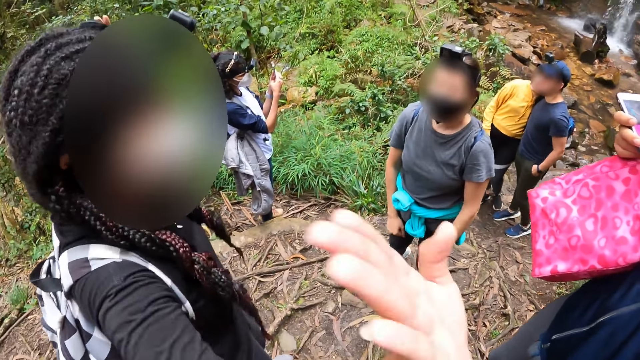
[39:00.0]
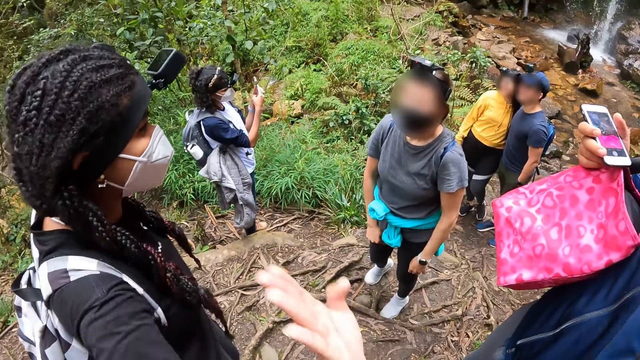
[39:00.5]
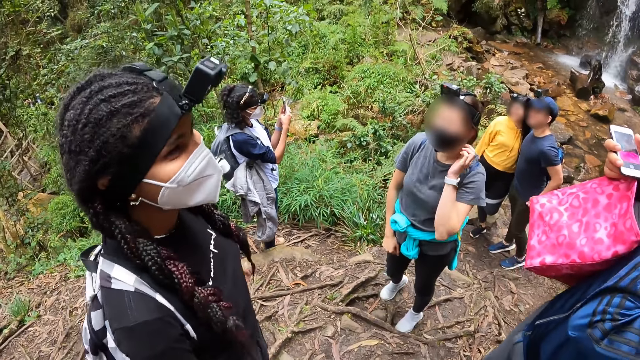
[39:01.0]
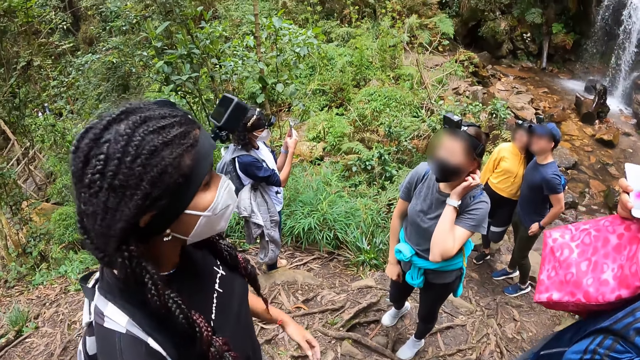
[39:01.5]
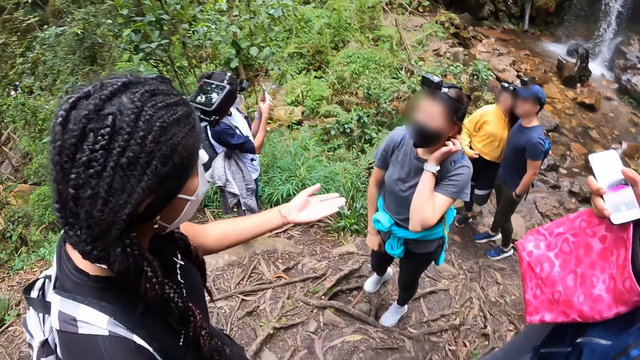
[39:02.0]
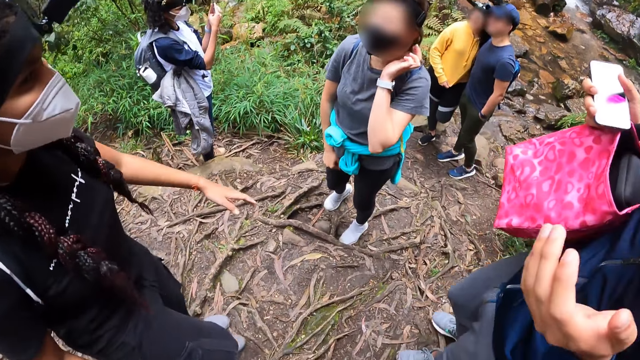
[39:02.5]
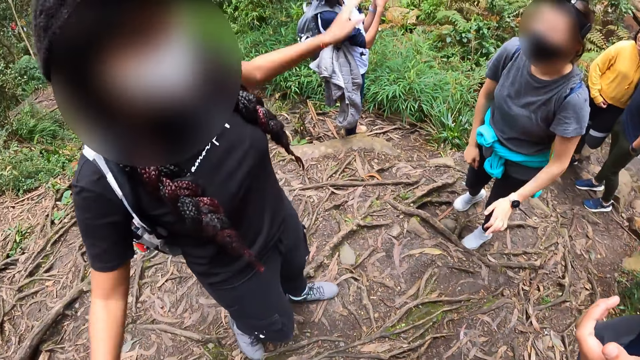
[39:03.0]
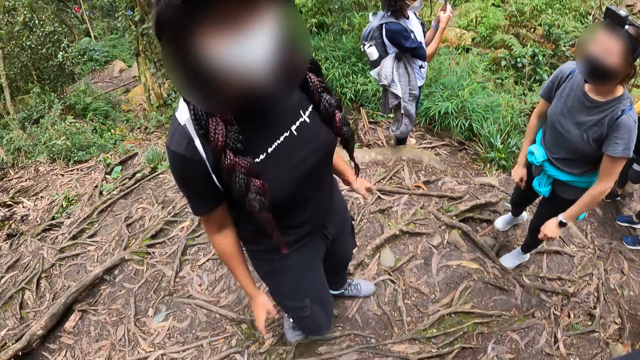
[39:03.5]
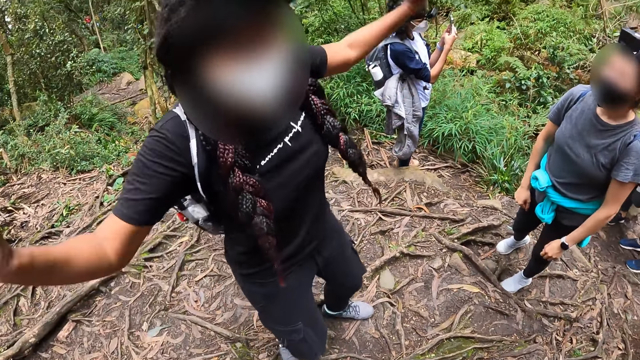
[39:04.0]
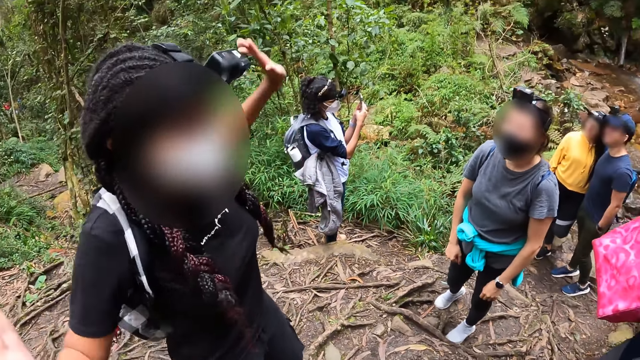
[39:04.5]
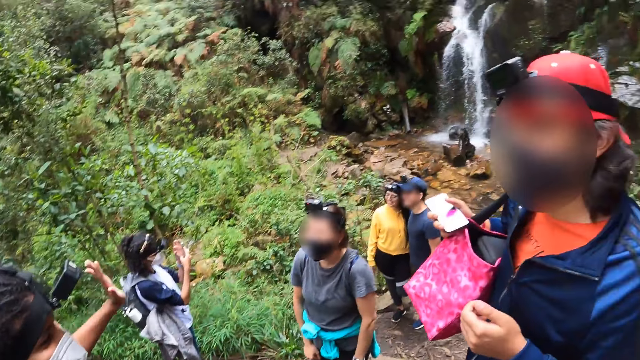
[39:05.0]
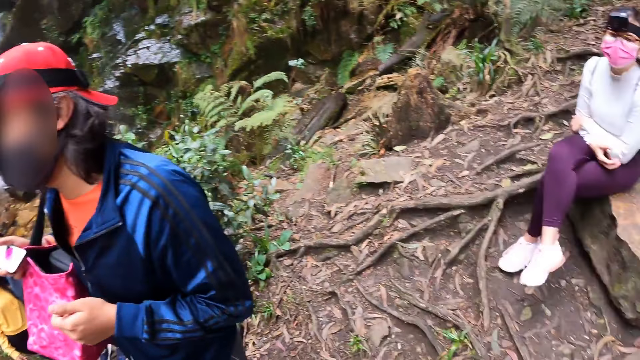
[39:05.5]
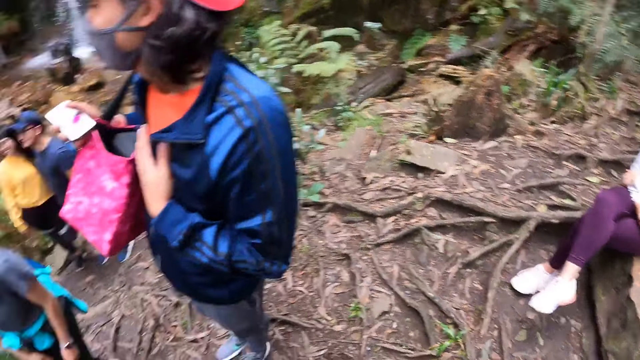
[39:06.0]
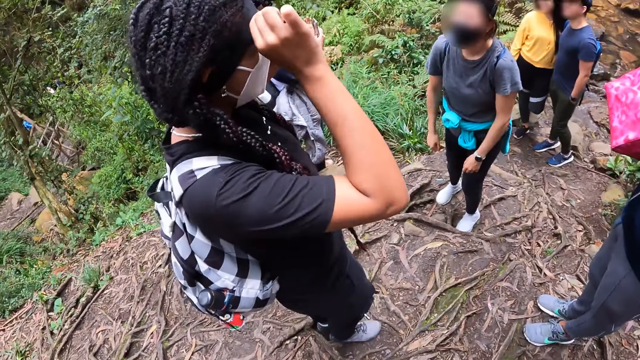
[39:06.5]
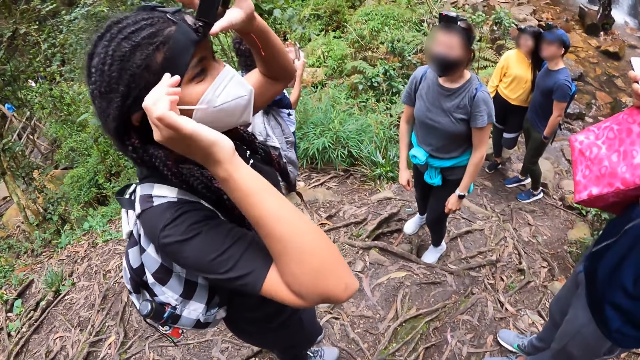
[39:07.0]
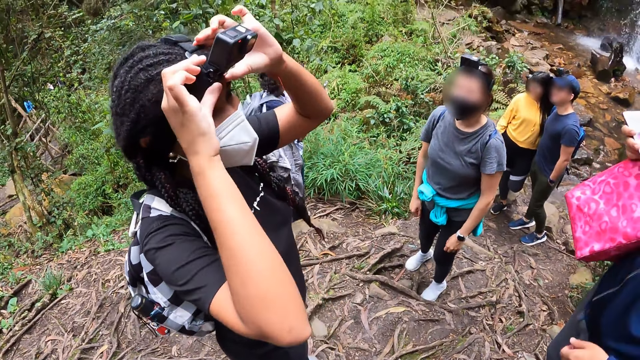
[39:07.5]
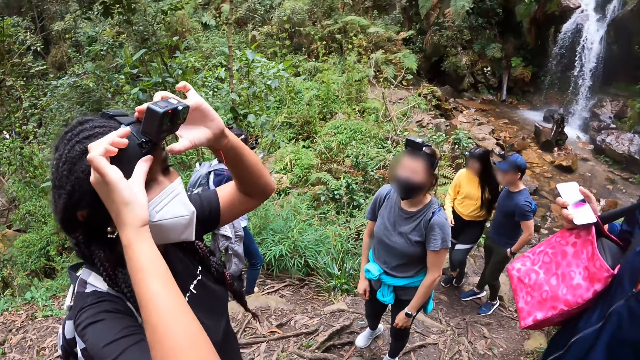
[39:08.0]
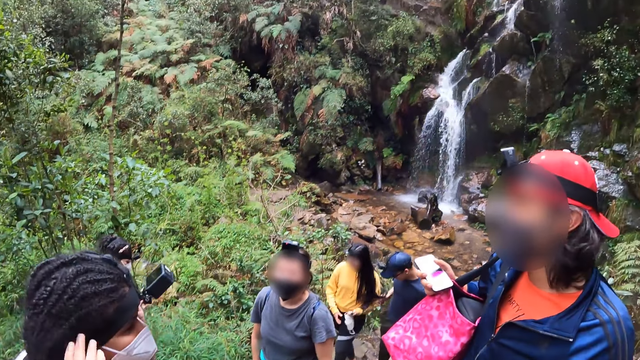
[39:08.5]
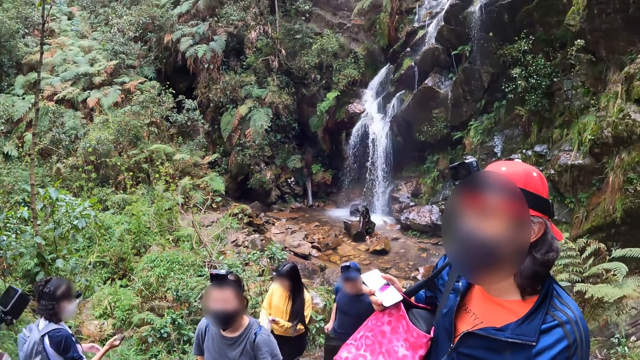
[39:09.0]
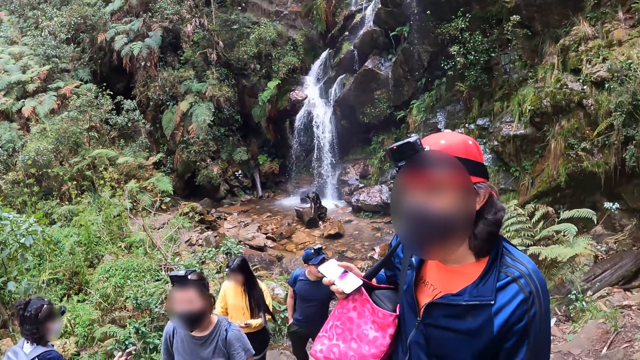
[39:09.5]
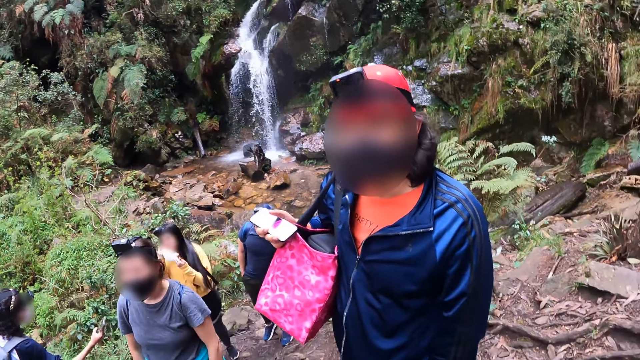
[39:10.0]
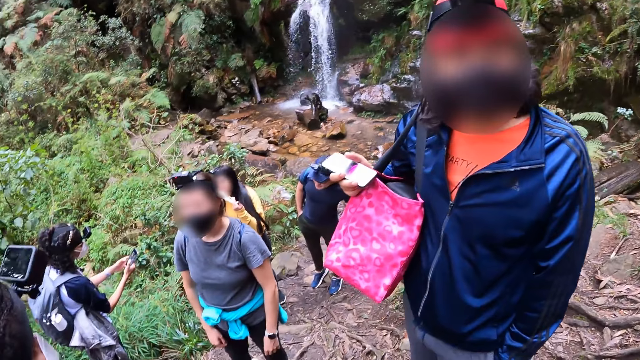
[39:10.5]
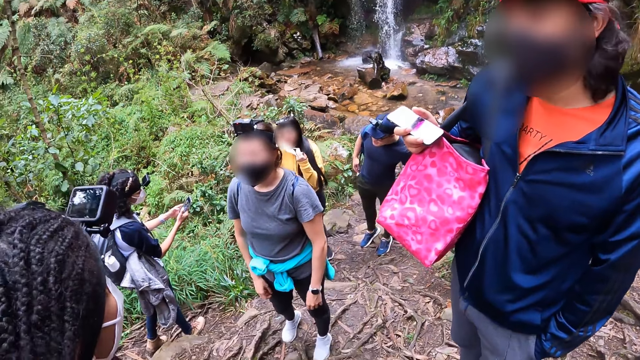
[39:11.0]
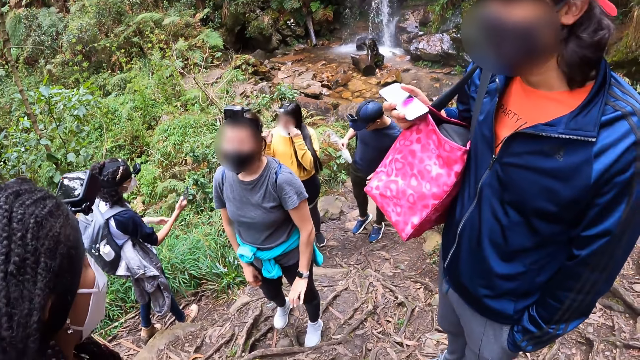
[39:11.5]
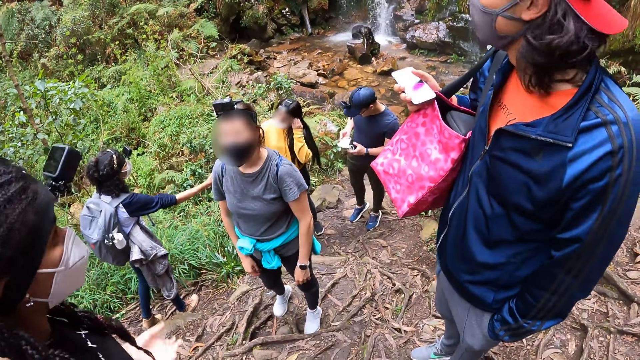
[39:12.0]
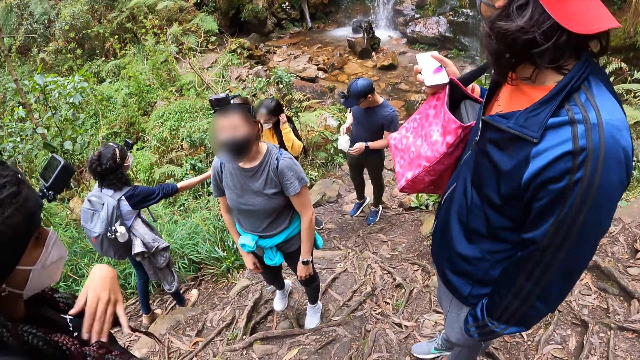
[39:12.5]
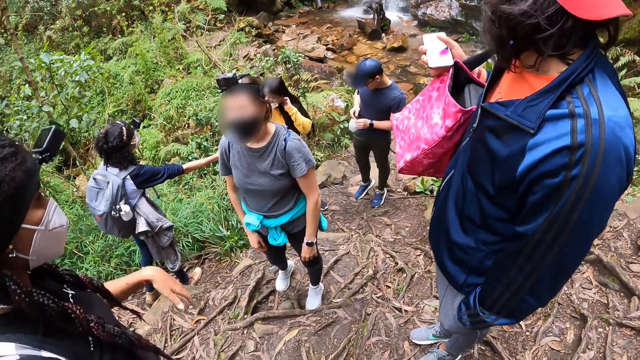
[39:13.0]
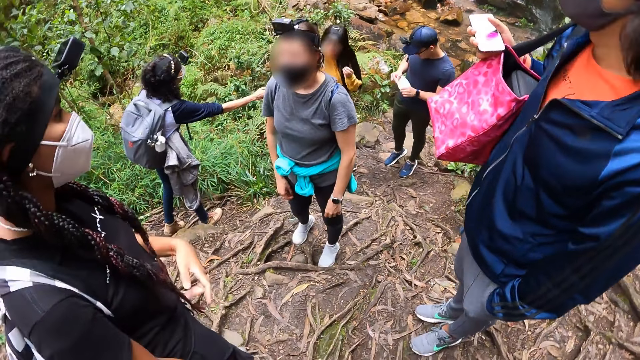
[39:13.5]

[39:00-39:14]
A man puts his left hand into his trouser pocket. A woman takes a photo with the phone in both hands. Another woman touches her left ear with her left hand. A person touches the face. A third woman sways hands. The camera wearer looks around. The third woman adjusts the camera on her head with both hands. A fourth woman holds the facemask in her left hand with both hands. The camera wearer looks around. The fourth woman wears the facemask over her face with both hands. The person converses with the third woman. The man takes out the facemask from his trouser pocket with his right hand. The man straightens out the facemask with both hands. The third woman gestures with her left hand. The first woman hands the phone to the fourth woman with her right hand.

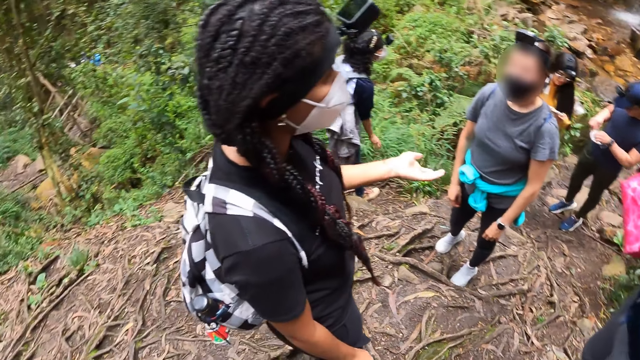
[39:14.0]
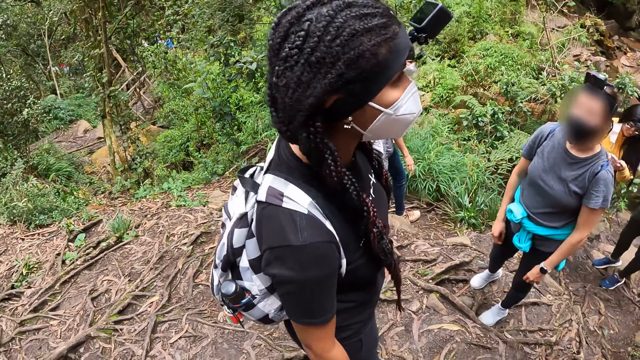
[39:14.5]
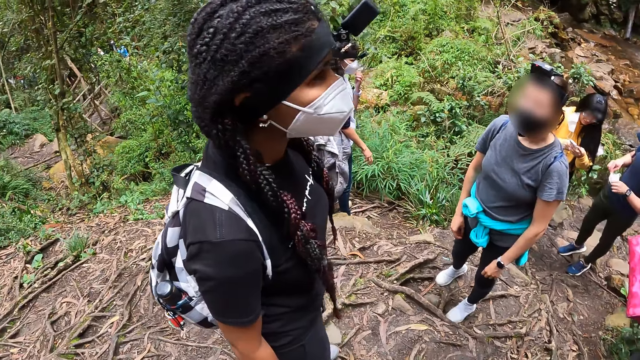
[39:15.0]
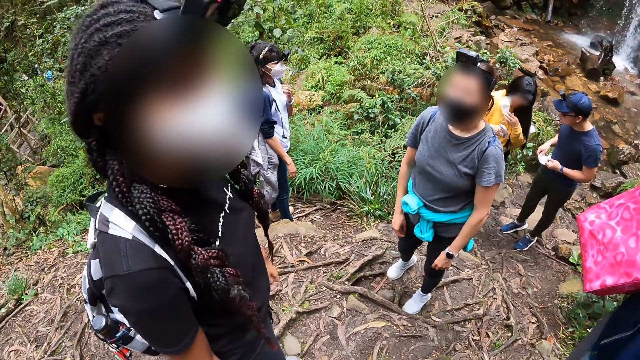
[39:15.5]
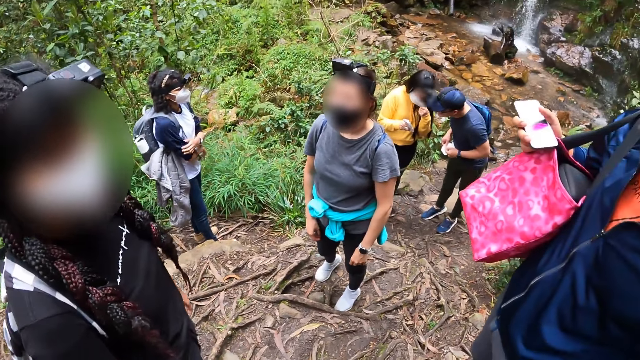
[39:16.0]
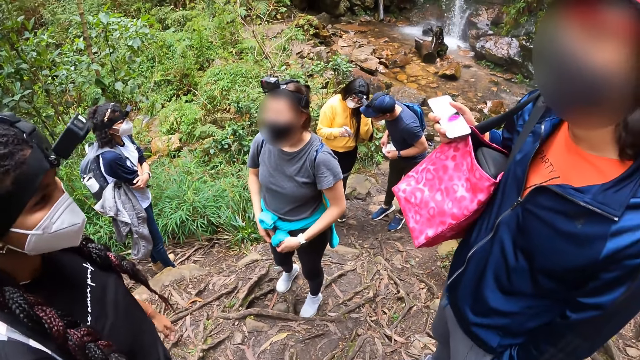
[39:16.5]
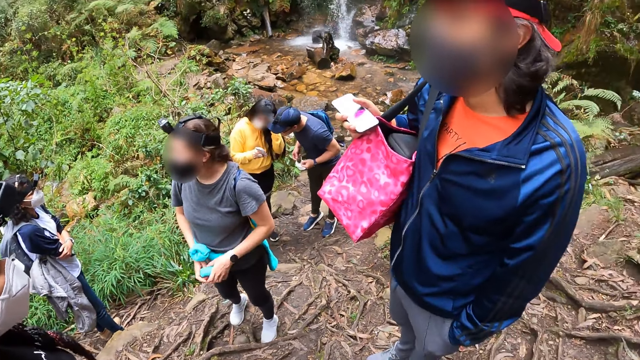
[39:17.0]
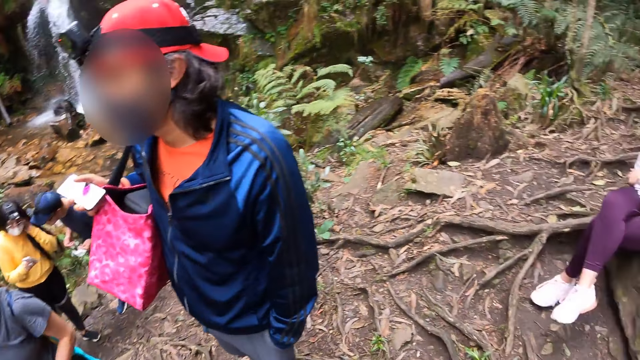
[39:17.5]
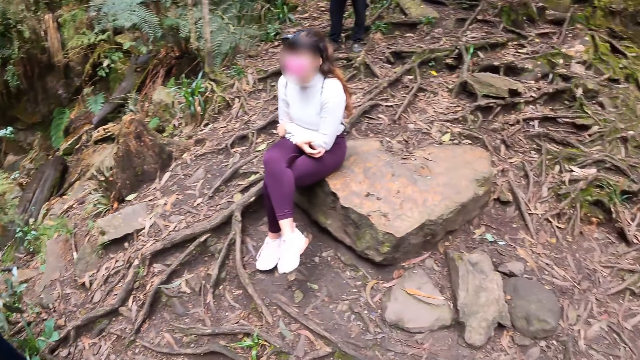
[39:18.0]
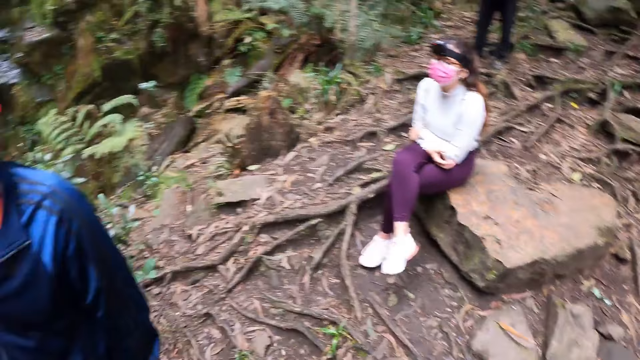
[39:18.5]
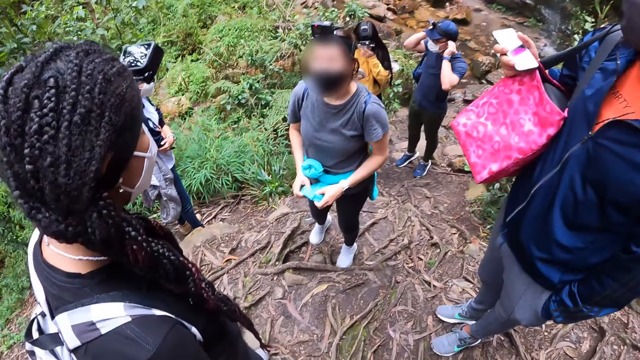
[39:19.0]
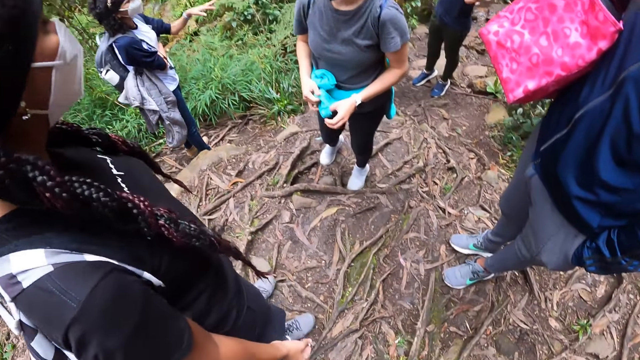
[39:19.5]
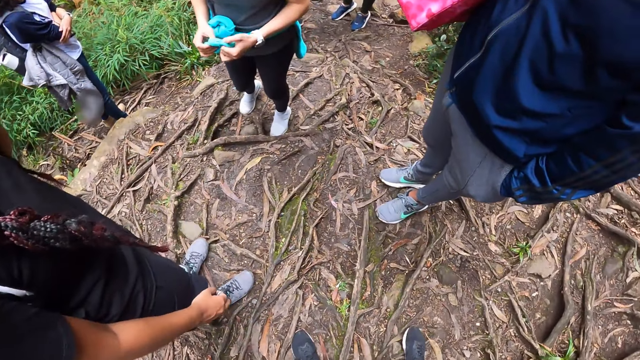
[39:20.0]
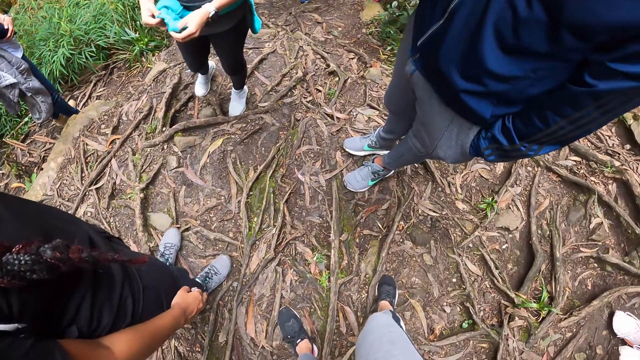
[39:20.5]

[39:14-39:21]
A woman converses with a person. The camera wearer converses with the woman. Another woman fiddles with the sweater around her waist with both hands, and does so again. The camera wearer looks around. A man wears the facemask over his face with both hands. A third woman gestures with her left hand. The first woman raises her left hand. The person straightens a jacket.
